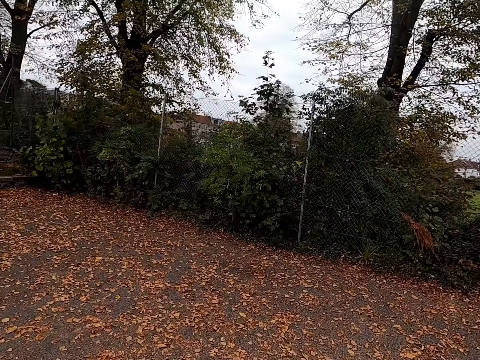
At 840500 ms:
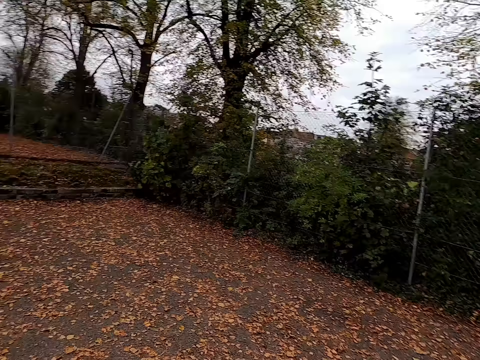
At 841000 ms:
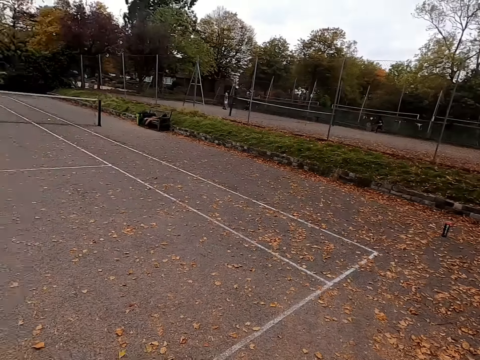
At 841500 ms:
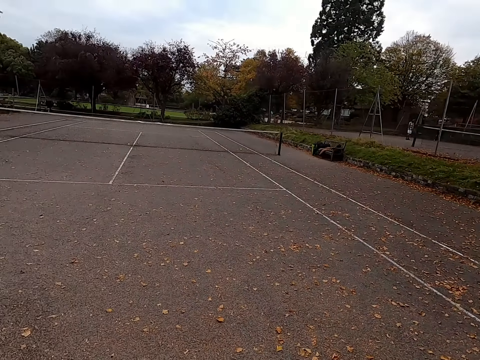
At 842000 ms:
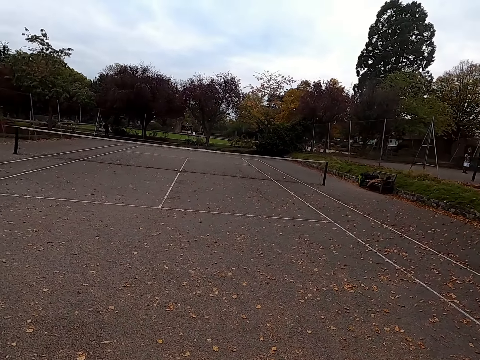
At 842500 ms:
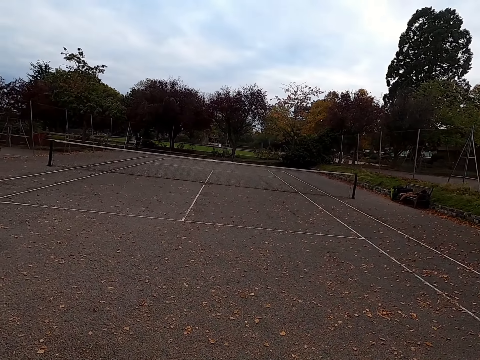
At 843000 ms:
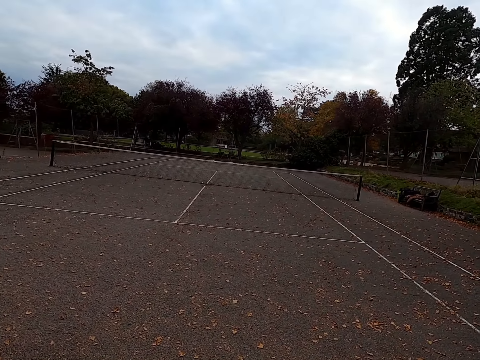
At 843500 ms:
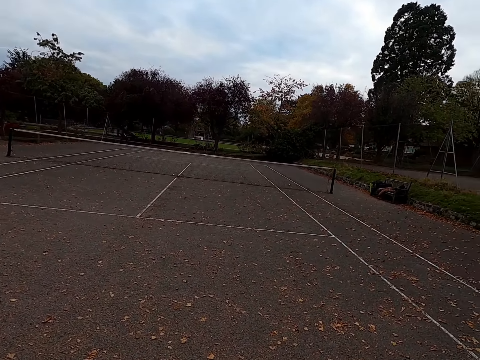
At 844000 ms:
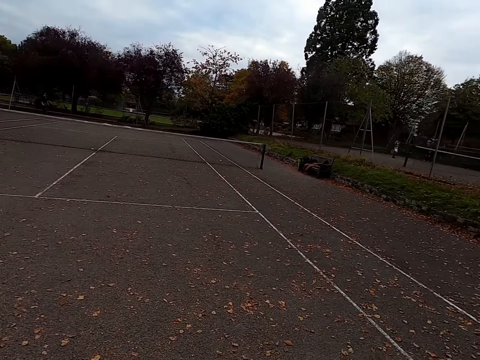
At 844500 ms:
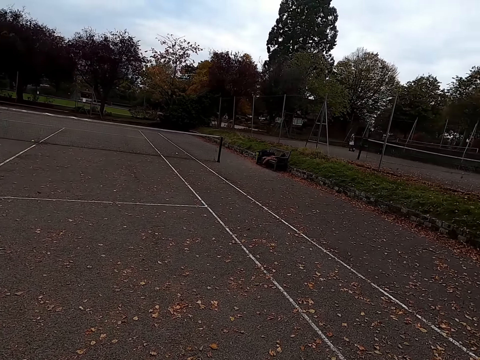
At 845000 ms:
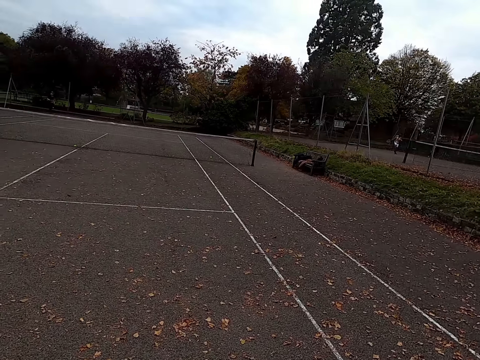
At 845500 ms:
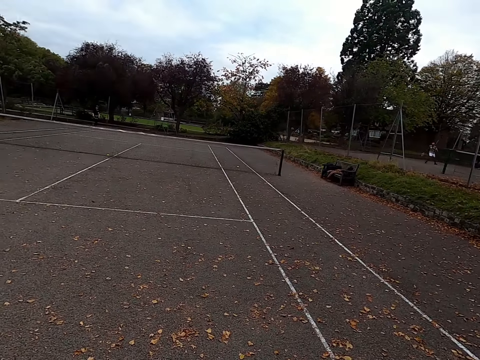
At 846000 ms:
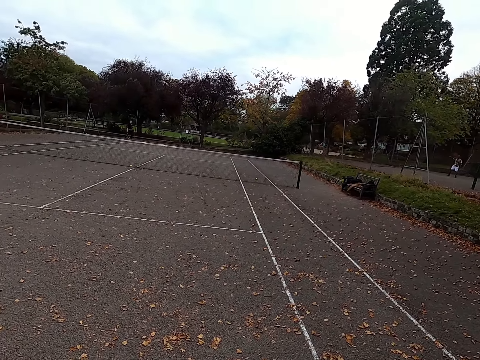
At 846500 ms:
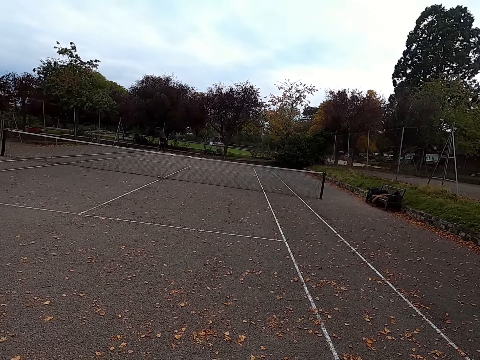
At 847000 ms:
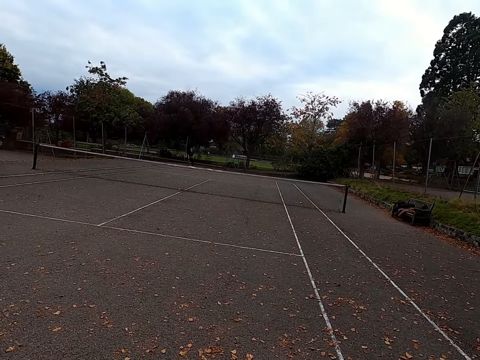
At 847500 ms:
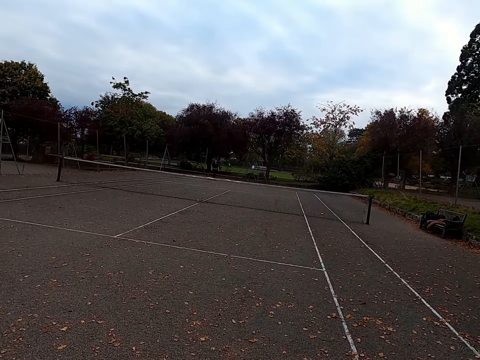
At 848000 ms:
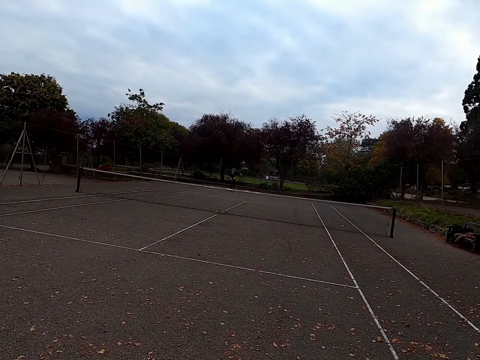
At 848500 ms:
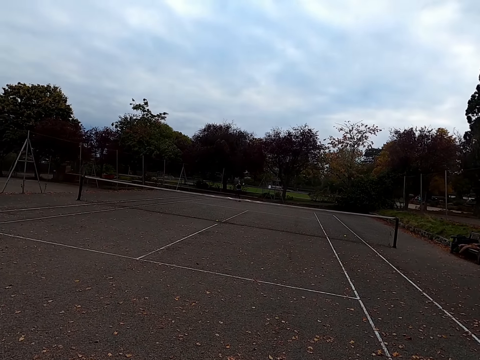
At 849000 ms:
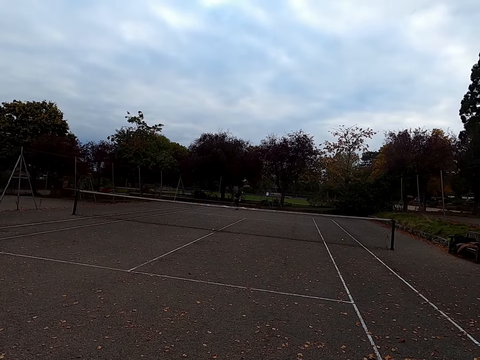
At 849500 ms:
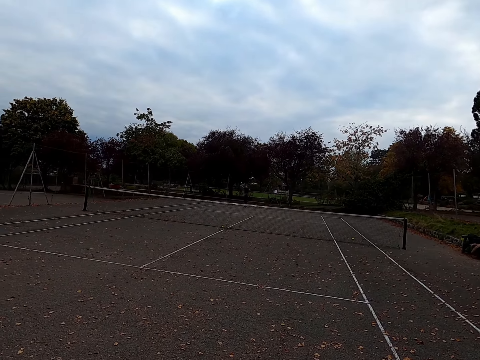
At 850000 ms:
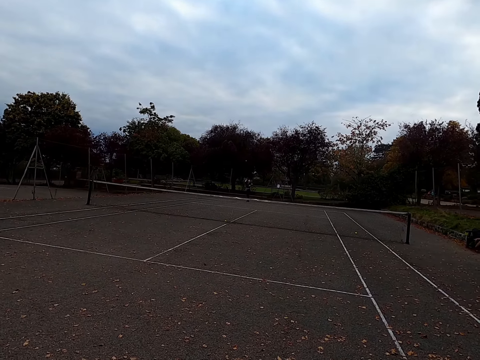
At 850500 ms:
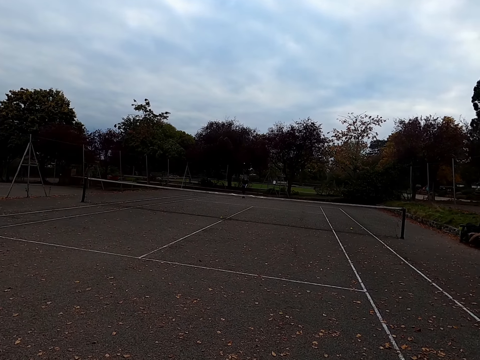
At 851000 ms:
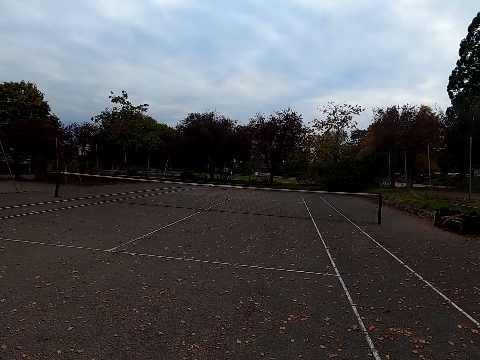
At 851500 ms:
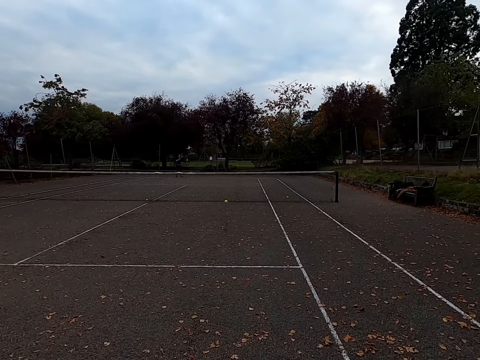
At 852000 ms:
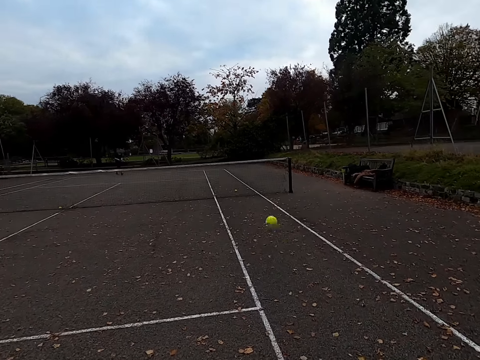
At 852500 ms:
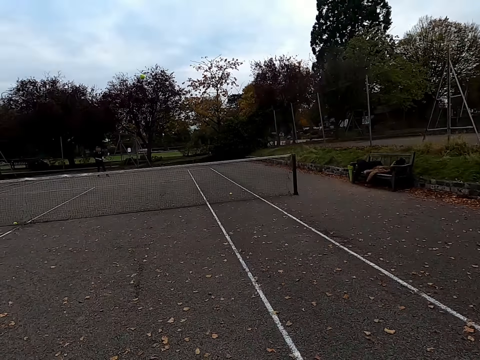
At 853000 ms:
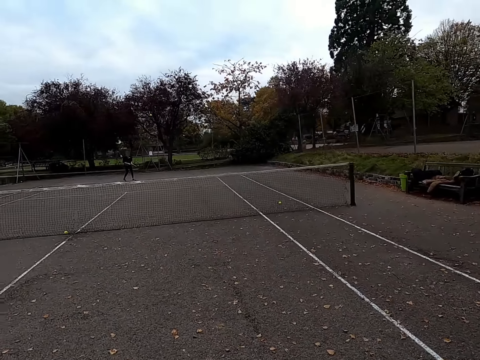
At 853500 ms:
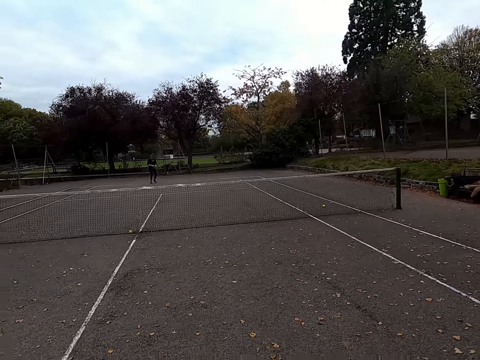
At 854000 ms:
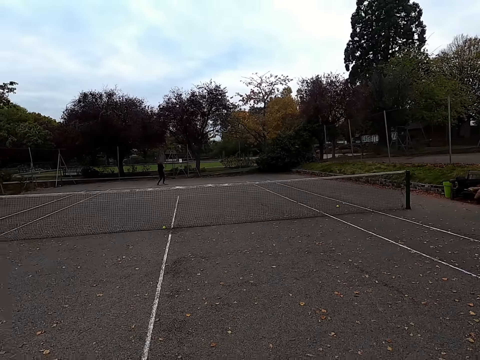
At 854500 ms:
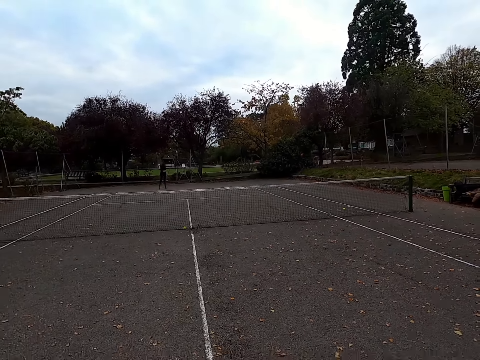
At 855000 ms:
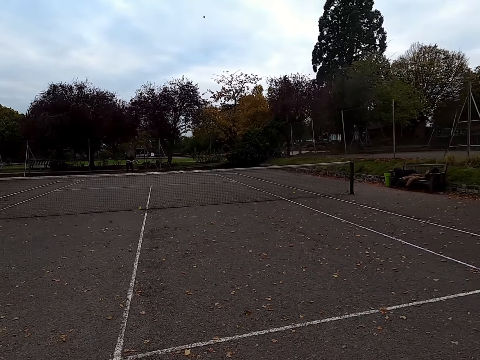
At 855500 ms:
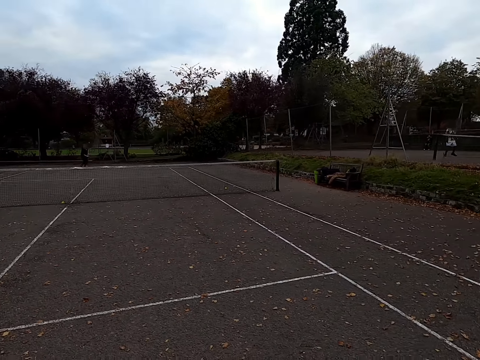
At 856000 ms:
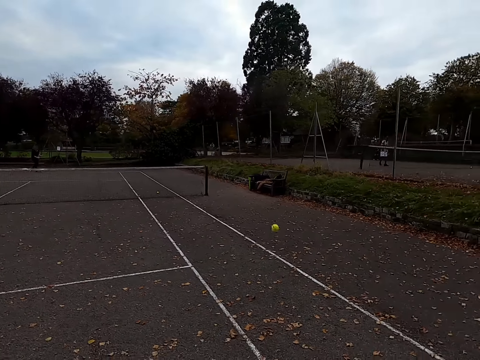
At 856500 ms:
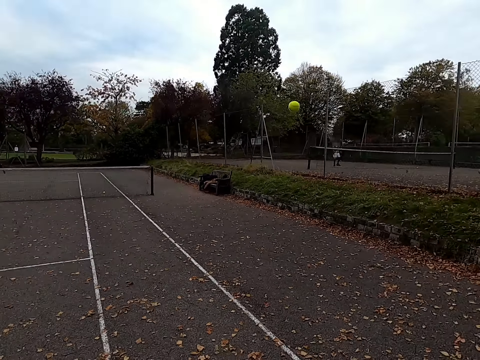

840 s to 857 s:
The camera wearer stares at a woman. The woman hits the tennis ball with a racquet. The camera wearer hits the tennis ball with a racquet. The woman hits the tennis ball with a racquet.

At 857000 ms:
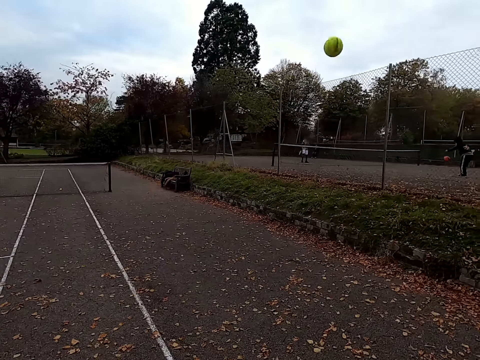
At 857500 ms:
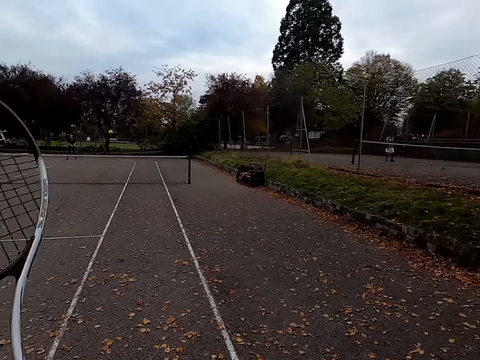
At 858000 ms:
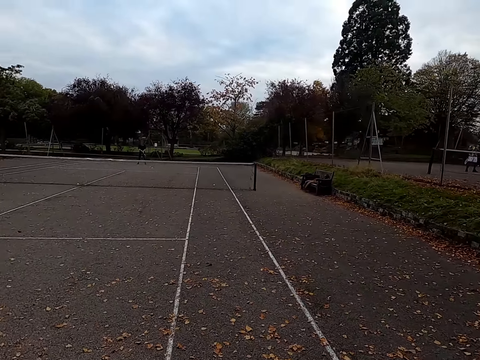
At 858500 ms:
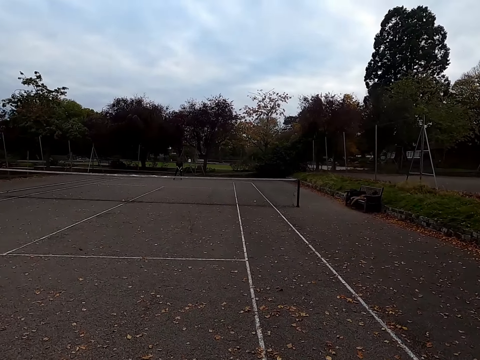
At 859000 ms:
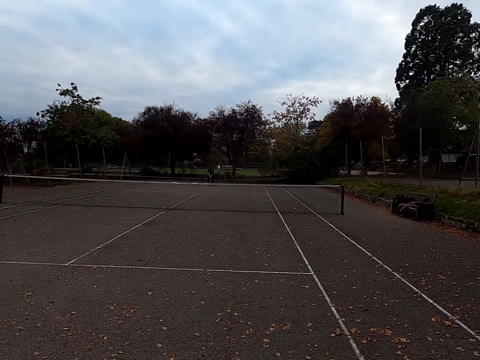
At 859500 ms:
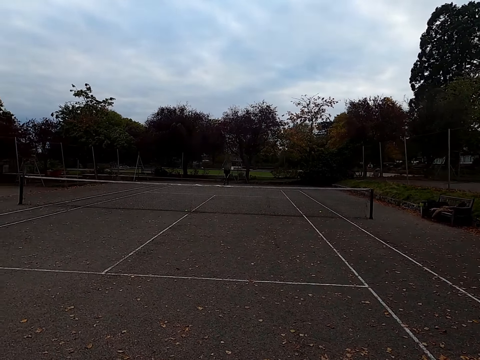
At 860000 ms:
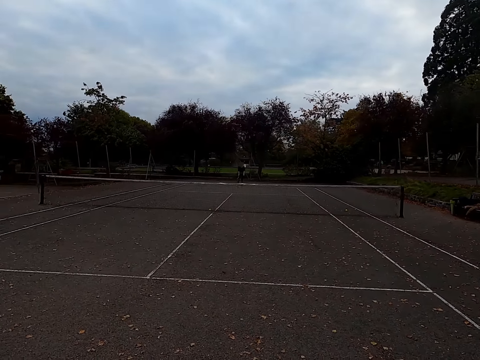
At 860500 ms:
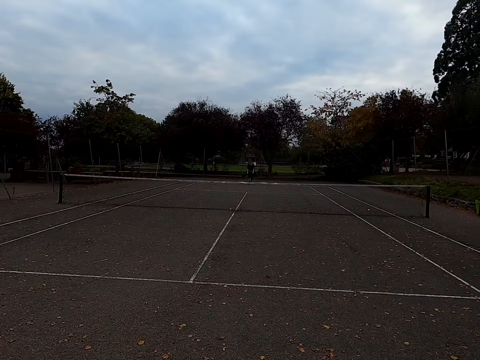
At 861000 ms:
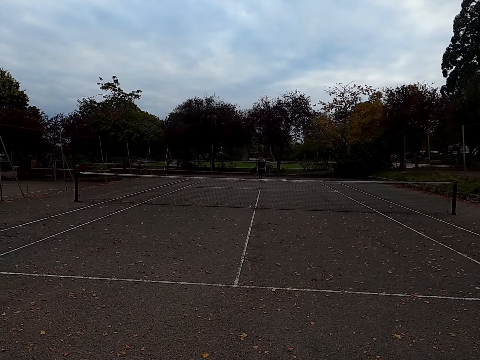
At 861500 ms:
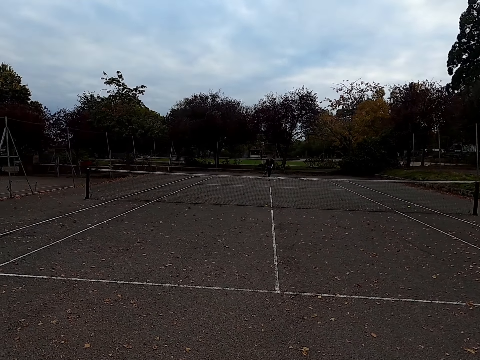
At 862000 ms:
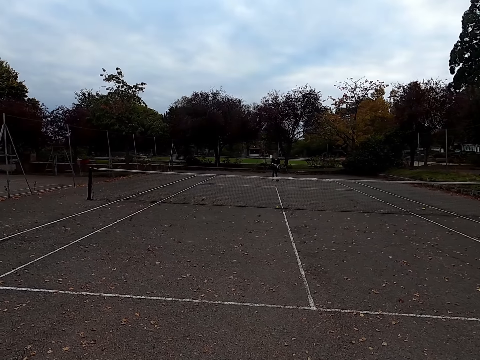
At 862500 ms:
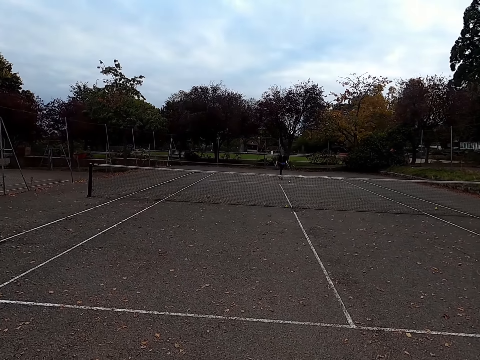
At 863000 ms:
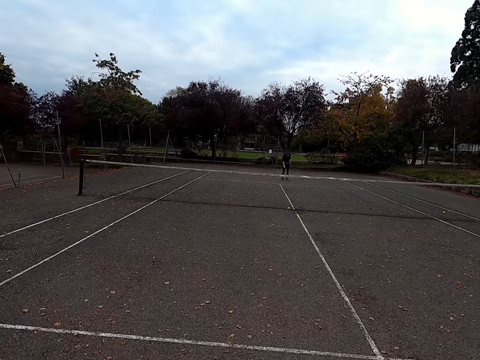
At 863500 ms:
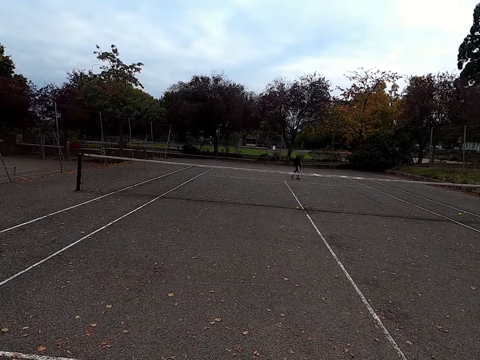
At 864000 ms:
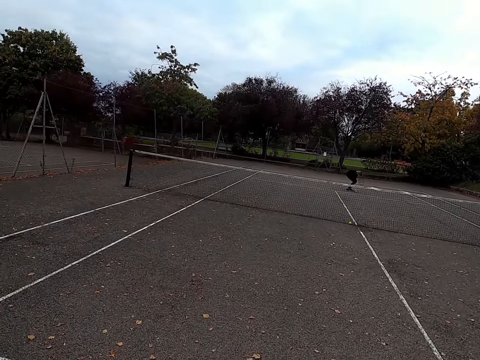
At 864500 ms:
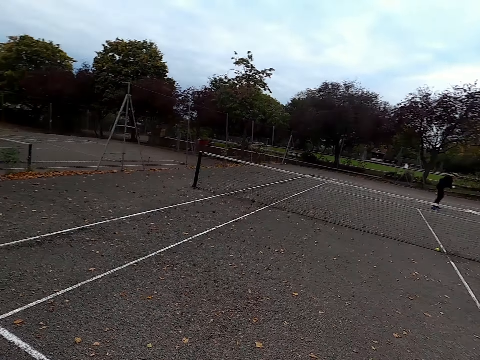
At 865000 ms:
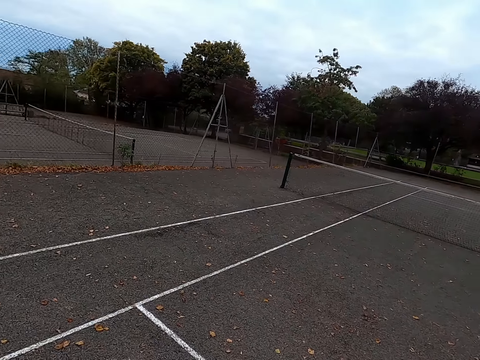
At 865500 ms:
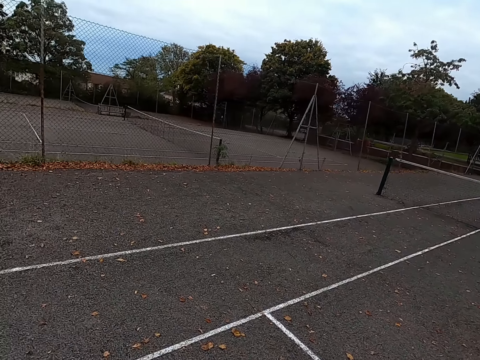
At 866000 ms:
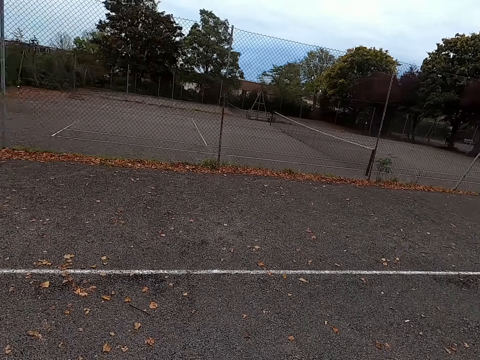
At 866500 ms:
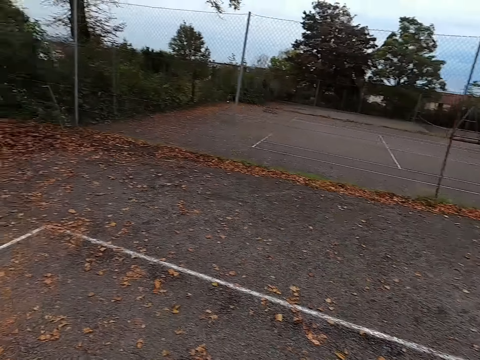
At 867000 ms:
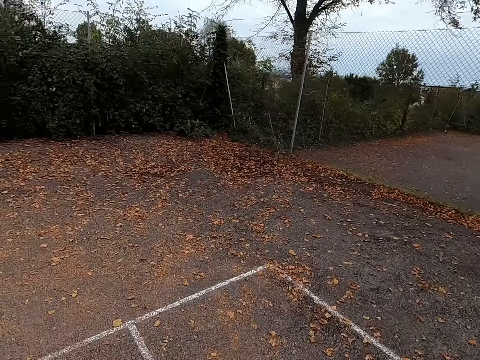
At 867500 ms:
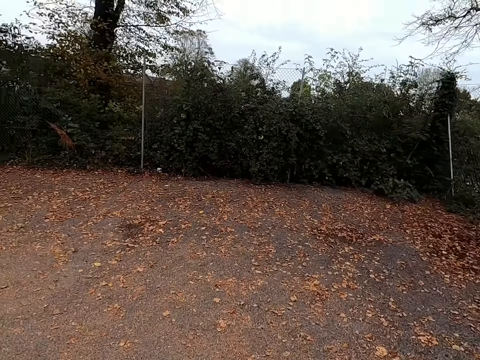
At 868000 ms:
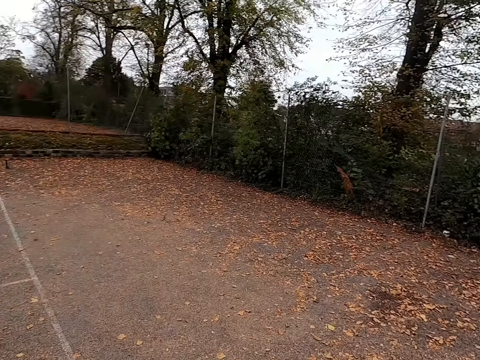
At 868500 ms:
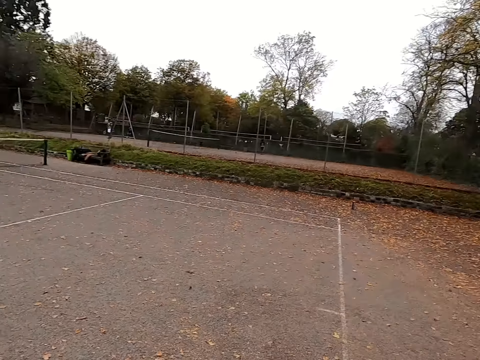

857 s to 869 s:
The camera wearer hits the tennis ball with a racquet. A woman walks around the tennis court and picks up the ball. The camera wearer looks around the tennis court.
